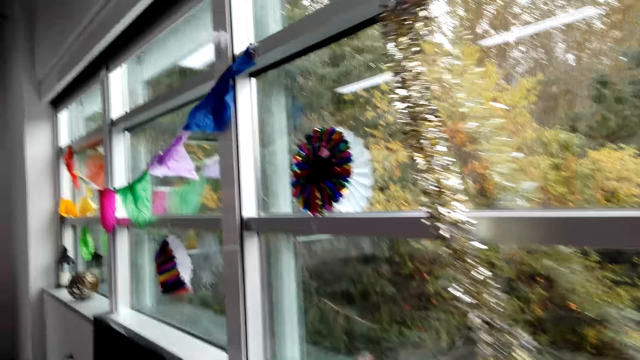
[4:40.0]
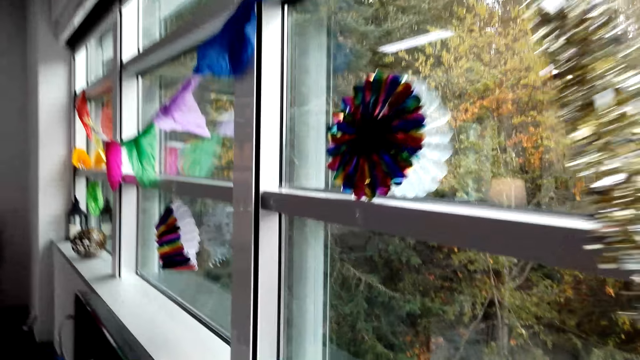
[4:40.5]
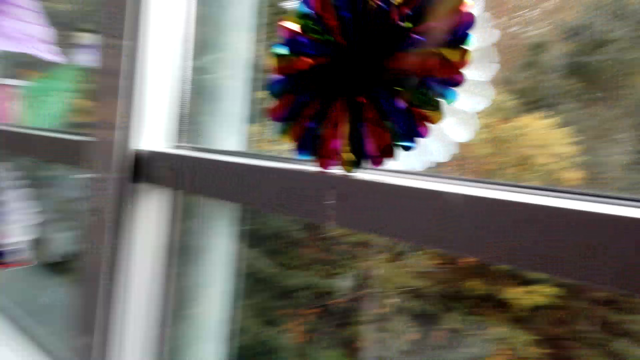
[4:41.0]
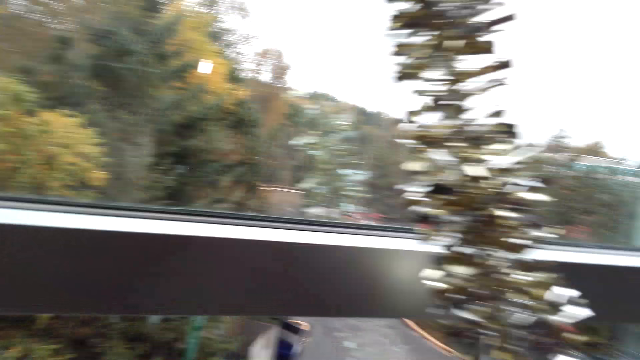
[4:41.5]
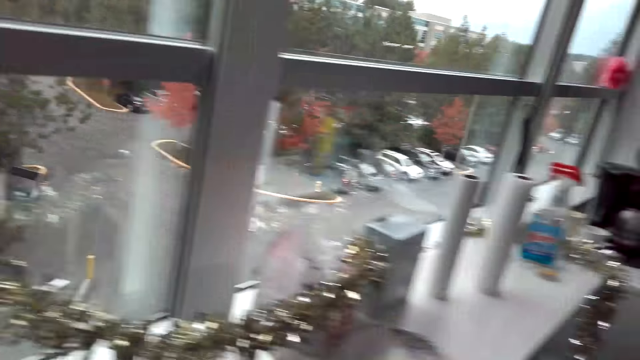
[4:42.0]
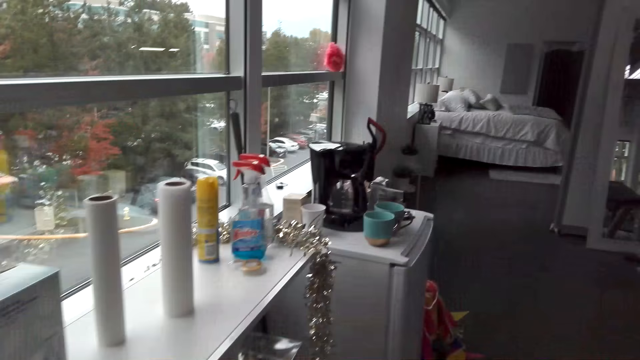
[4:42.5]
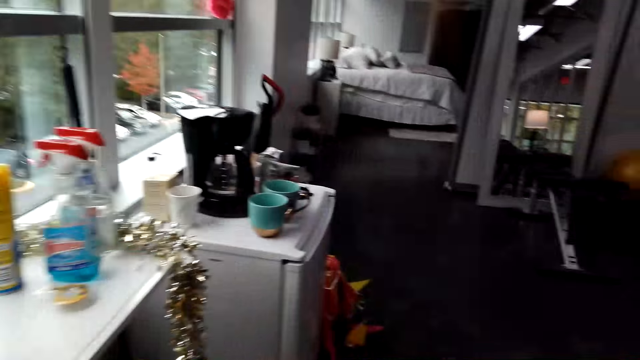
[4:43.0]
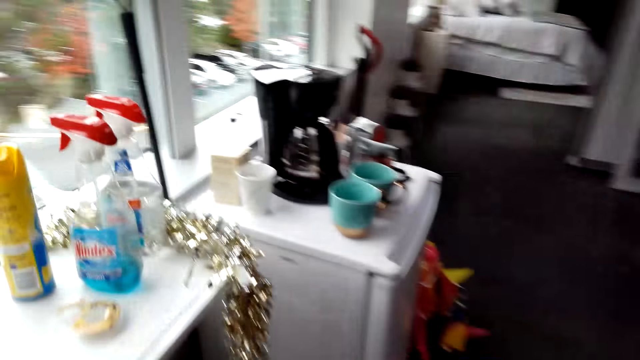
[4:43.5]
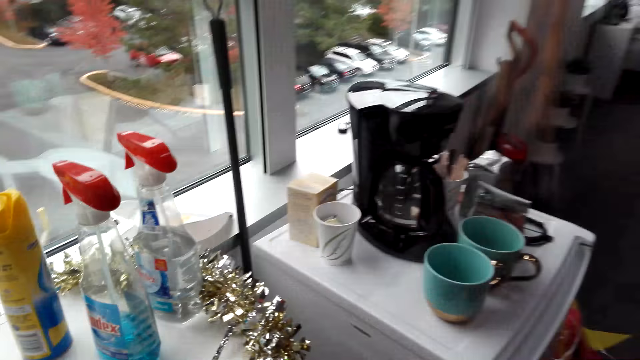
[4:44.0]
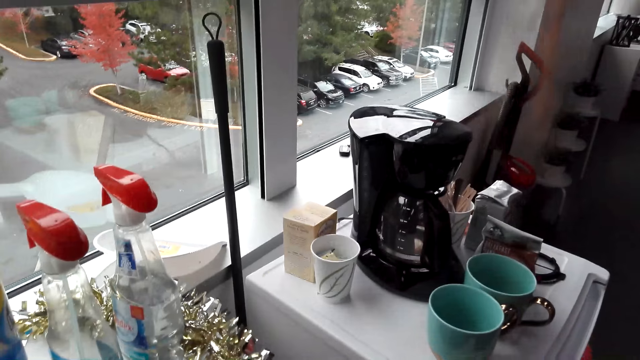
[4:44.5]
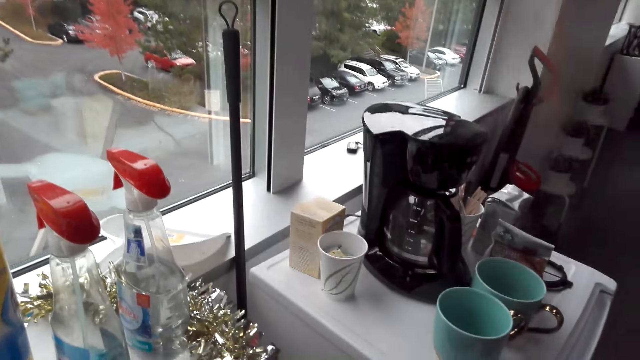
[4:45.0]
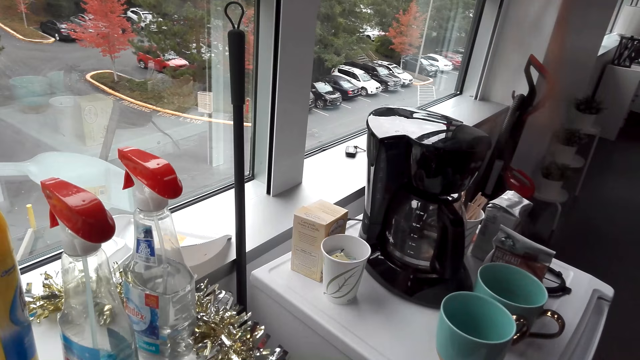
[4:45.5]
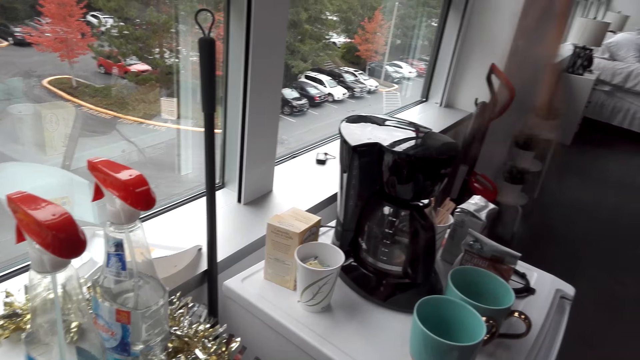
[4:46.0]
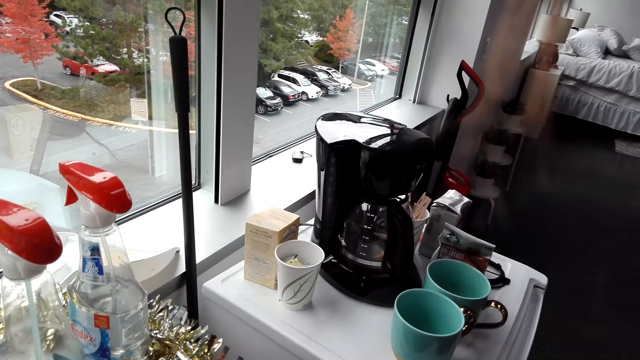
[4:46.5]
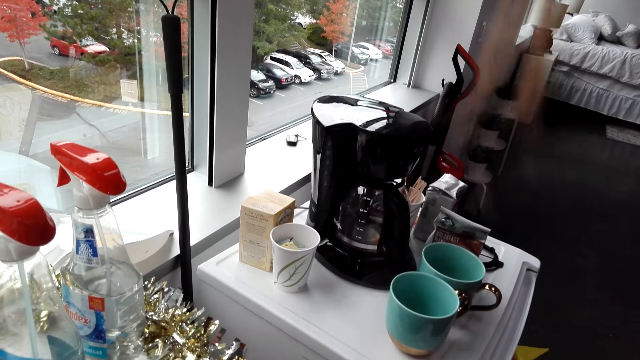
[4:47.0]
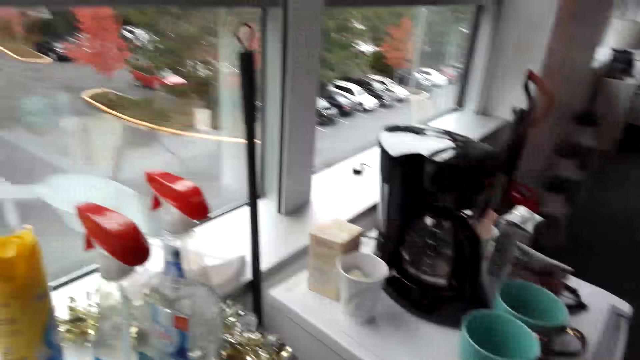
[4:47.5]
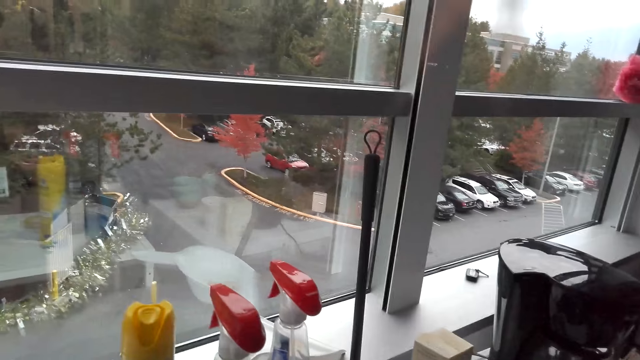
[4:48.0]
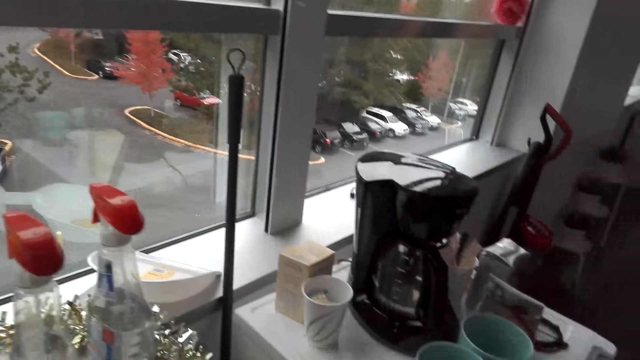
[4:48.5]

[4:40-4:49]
The camera wearer walks a few steps.

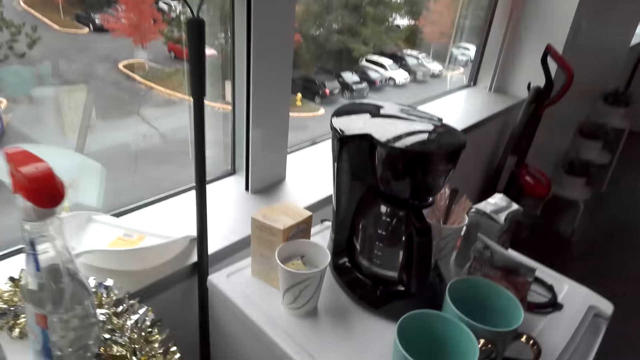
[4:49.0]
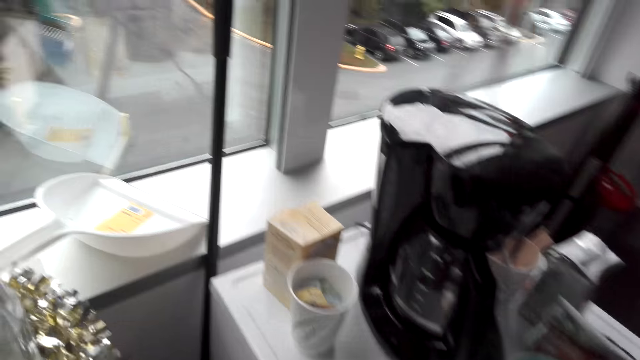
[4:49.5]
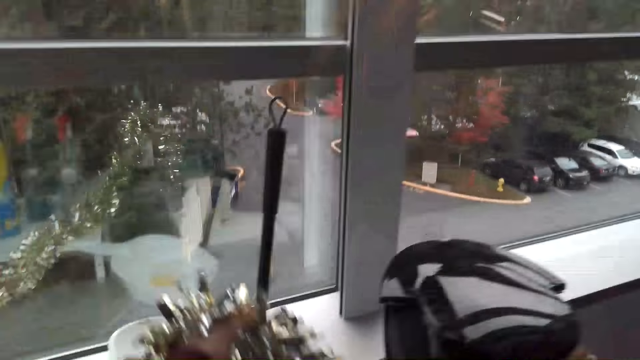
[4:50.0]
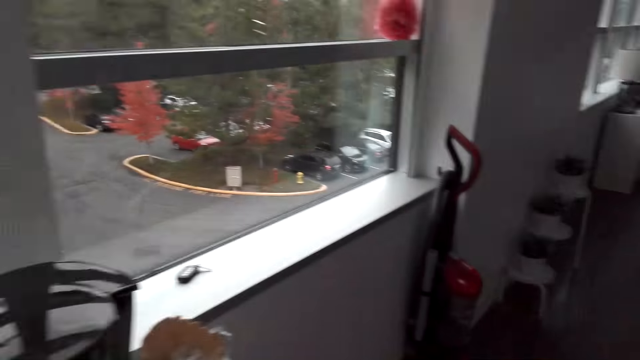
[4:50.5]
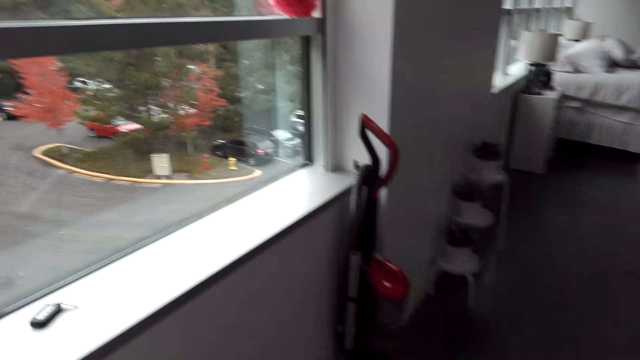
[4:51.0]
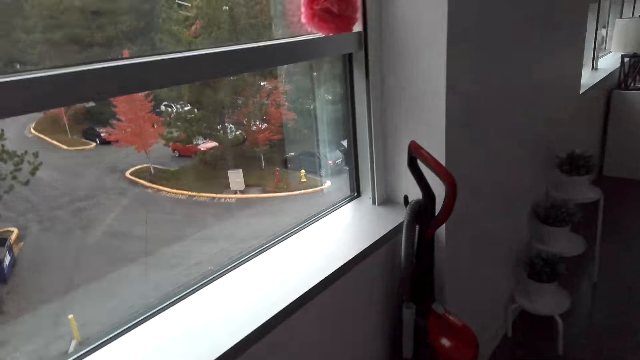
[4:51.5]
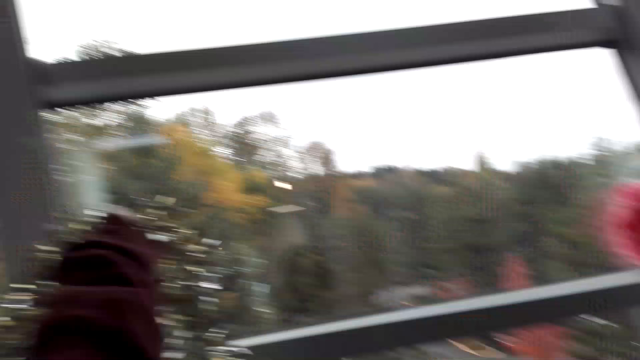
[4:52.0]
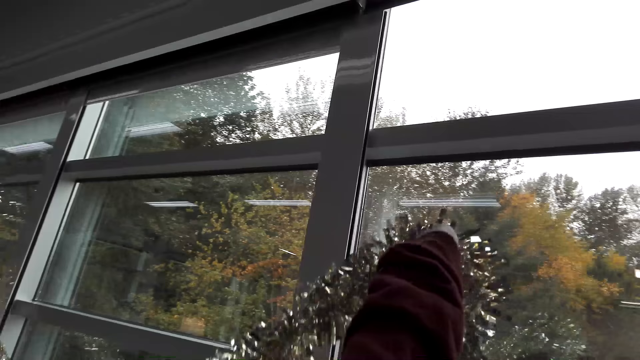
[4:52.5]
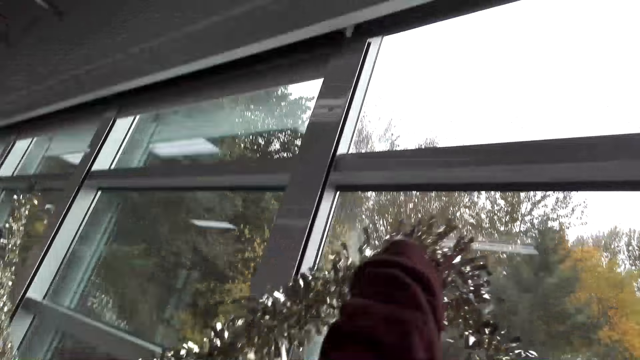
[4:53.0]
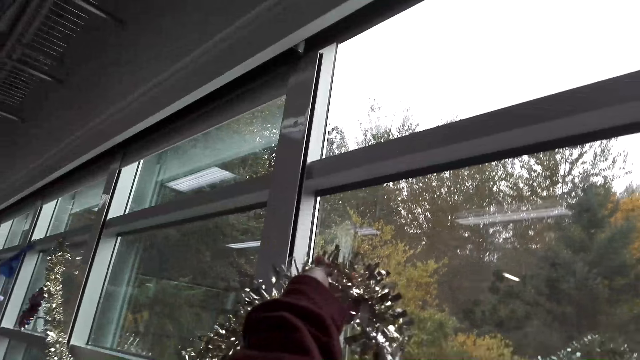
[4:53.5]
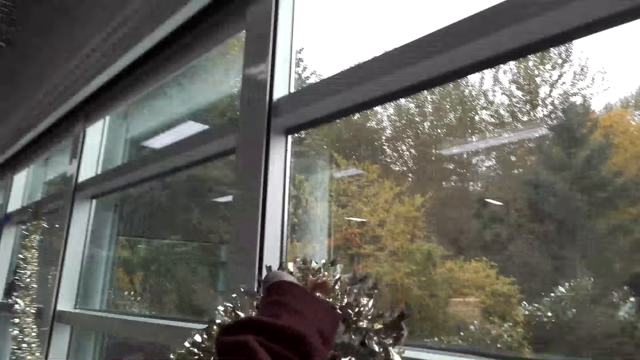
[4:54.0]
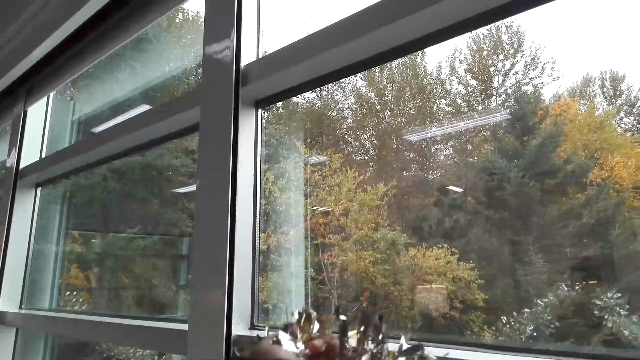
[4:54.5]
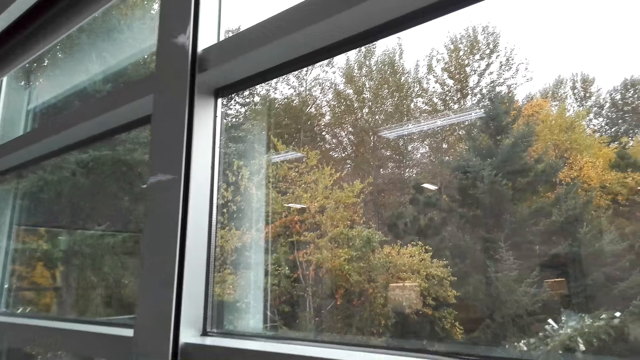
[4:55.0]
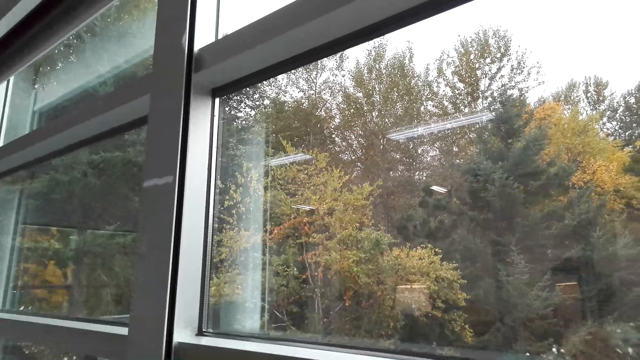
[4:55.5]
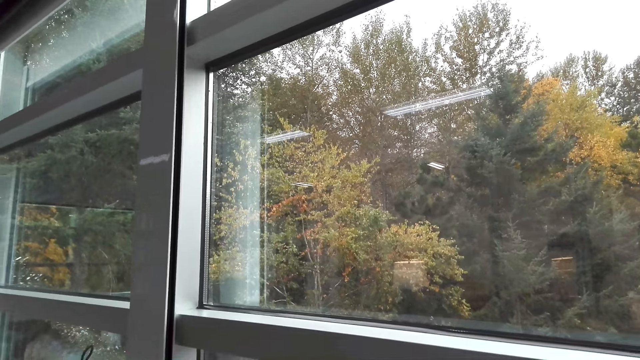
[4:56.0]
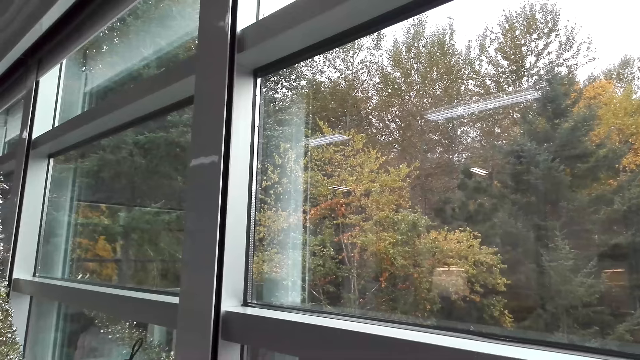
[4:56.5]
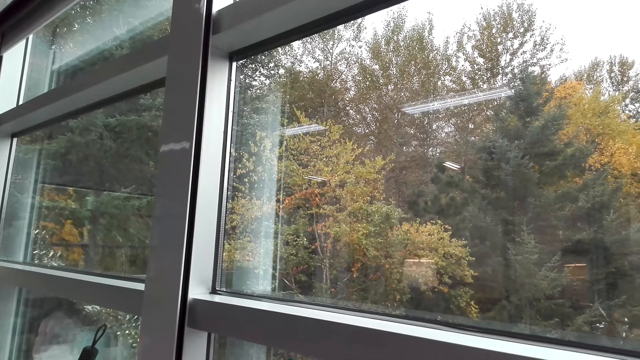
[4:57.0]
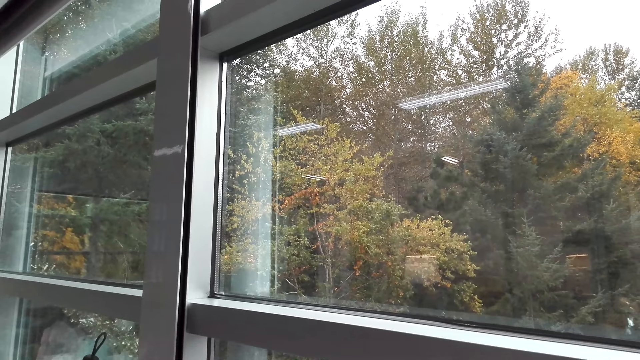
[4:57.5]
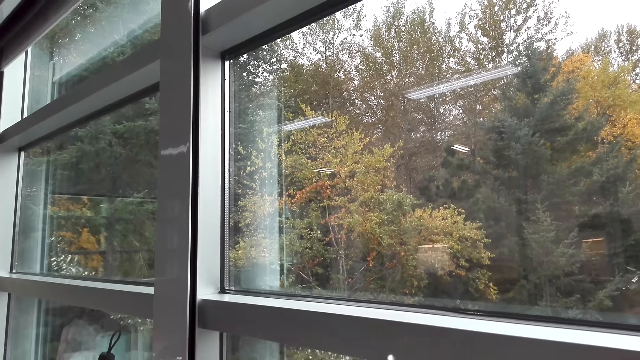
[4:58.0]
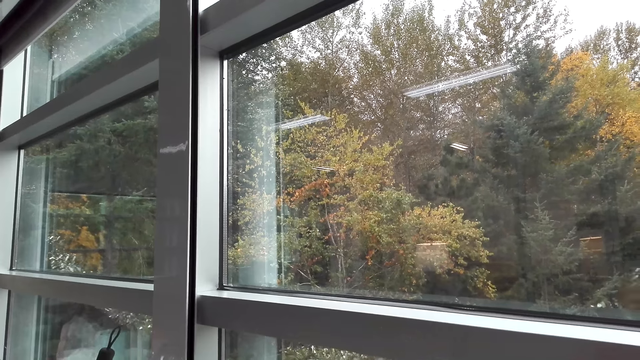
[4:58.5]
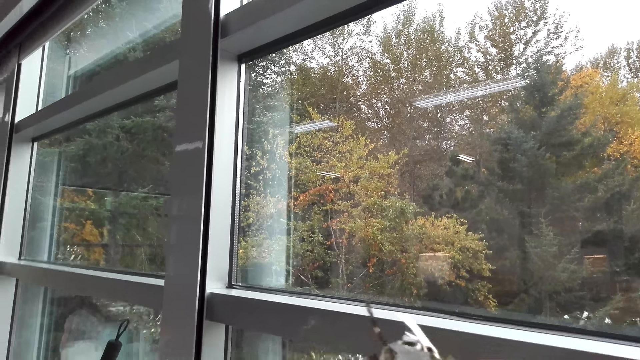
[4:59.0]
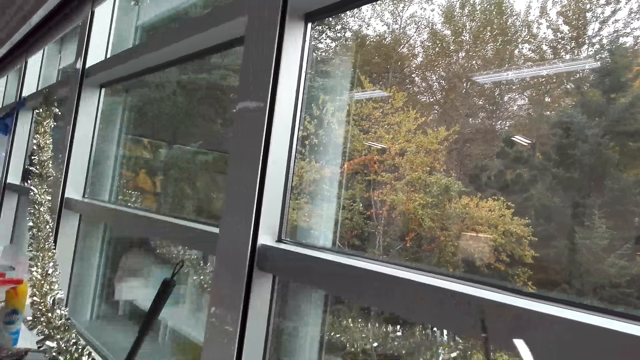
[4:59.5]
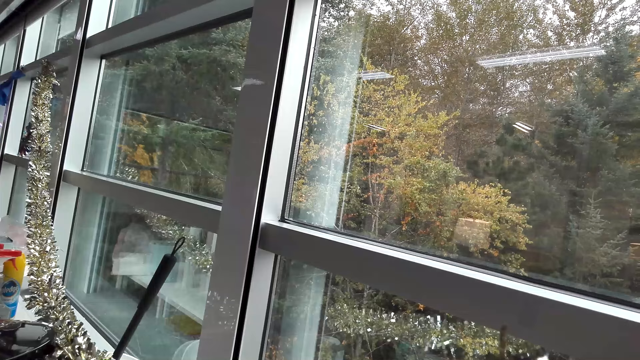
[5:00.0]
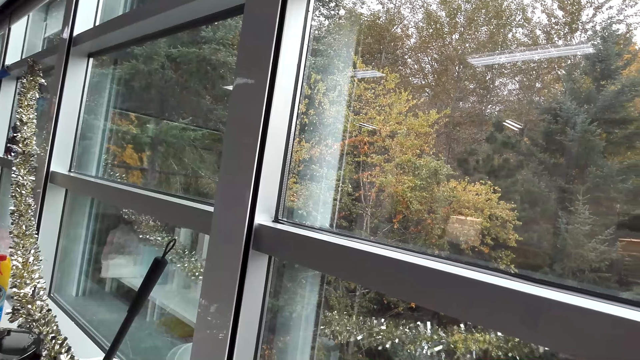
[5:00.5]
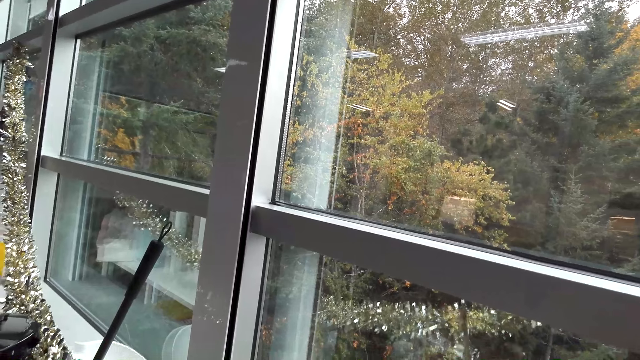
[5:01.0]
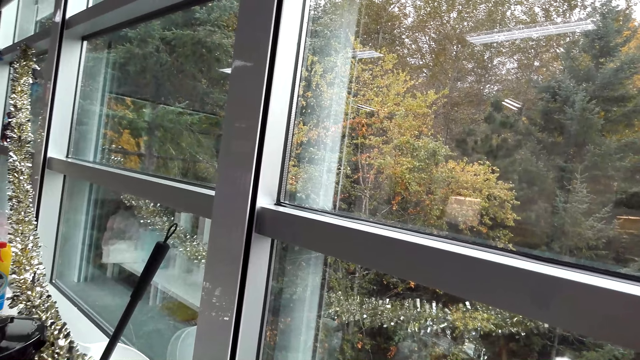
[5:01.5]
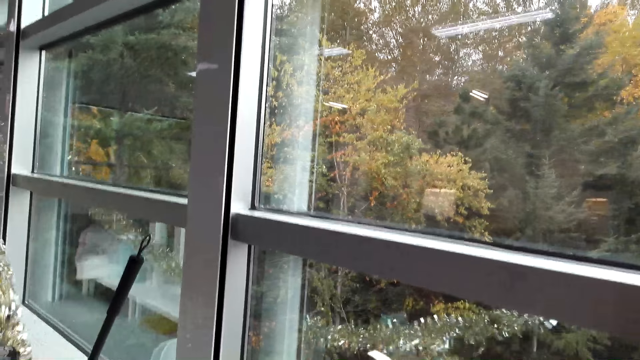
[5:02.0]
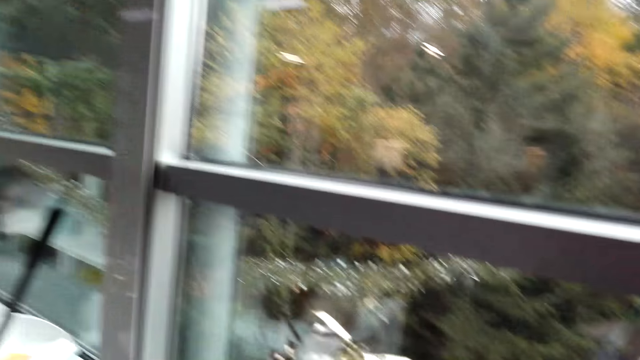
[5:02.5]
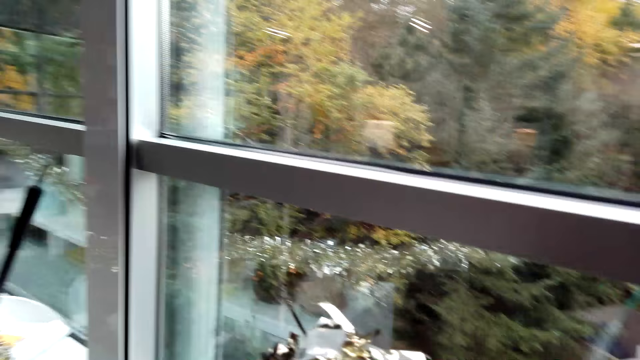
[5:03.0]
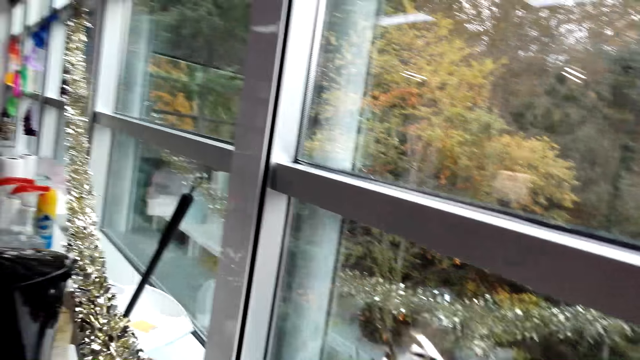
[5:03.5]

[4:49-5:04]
The camera wearer lifts the decoration ribbon. They adjust the decoration. They lift the decoration ribbon.
